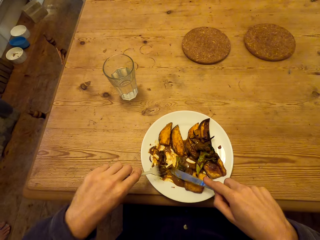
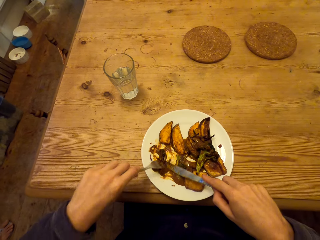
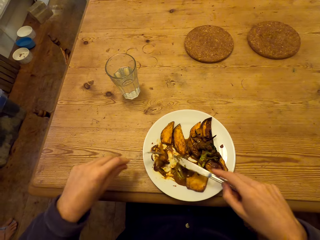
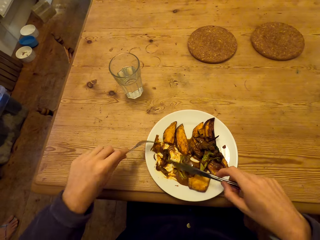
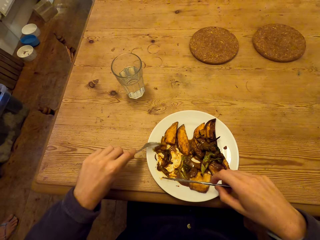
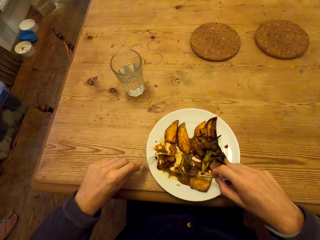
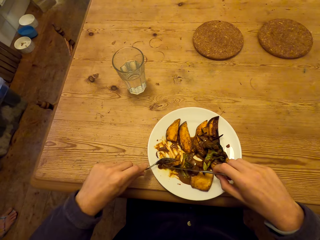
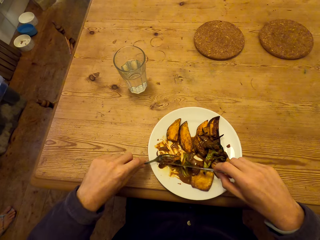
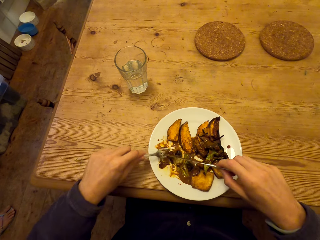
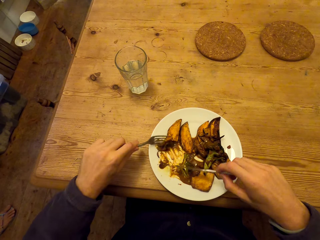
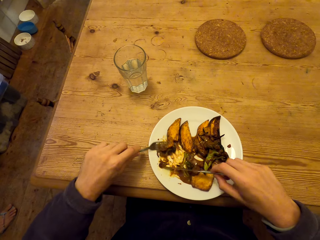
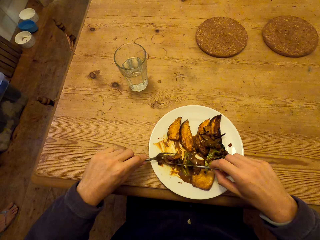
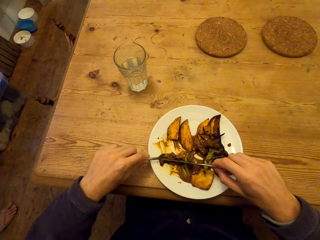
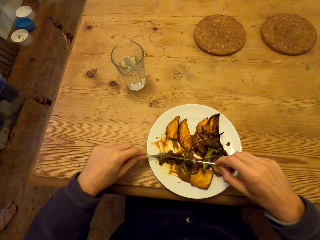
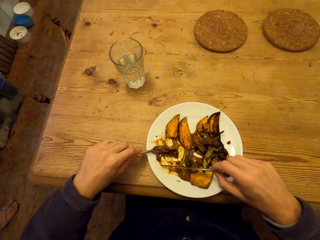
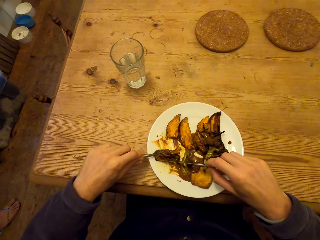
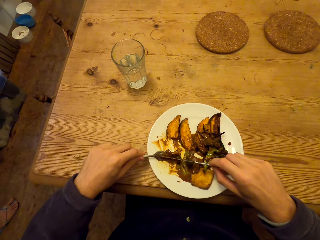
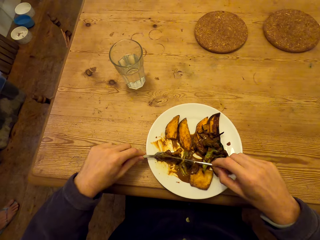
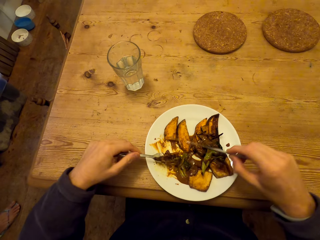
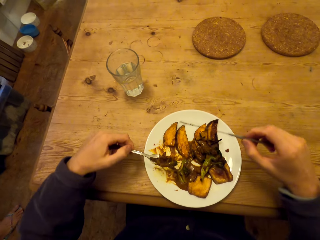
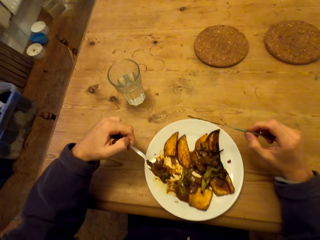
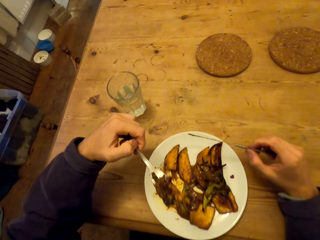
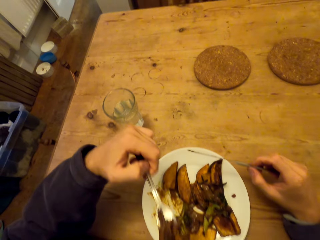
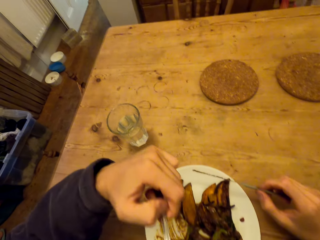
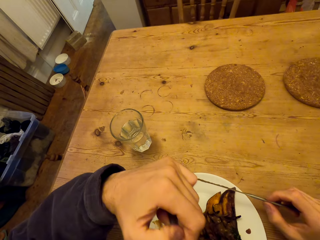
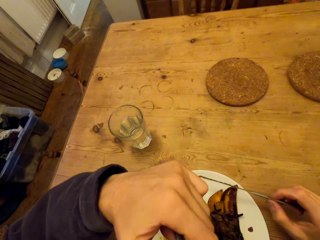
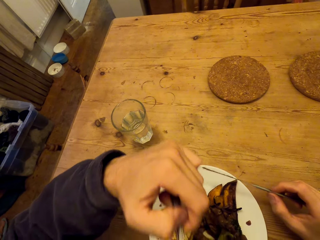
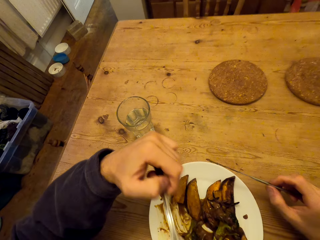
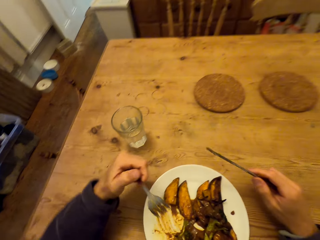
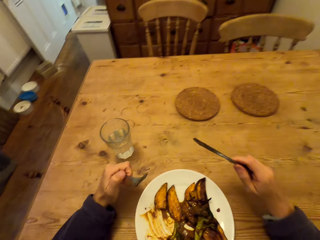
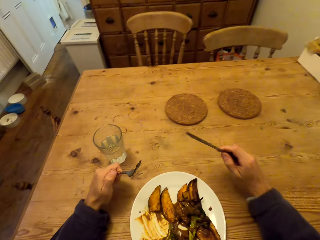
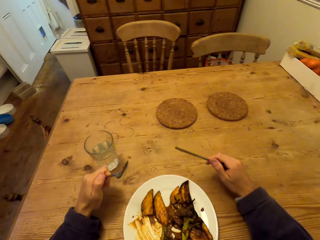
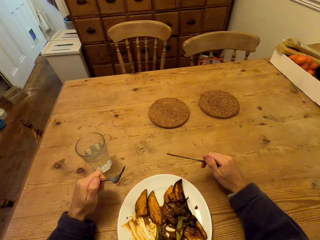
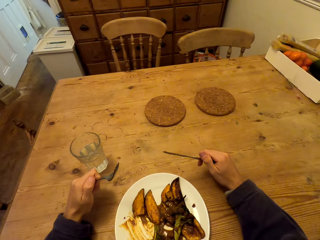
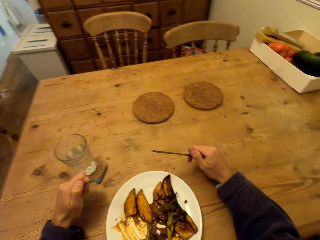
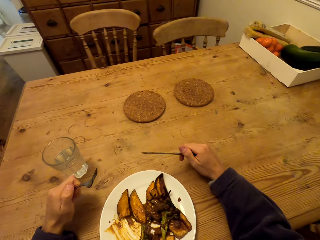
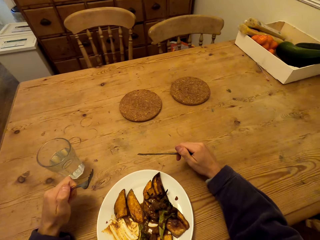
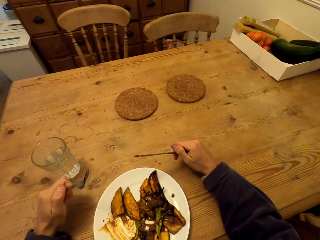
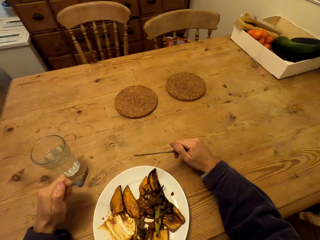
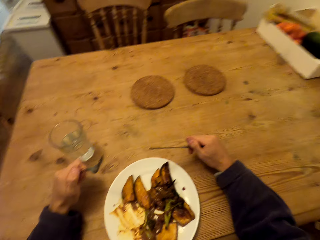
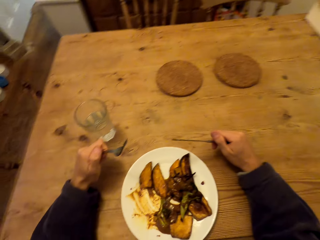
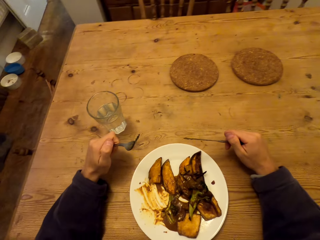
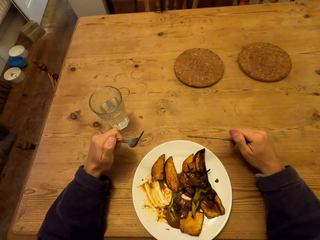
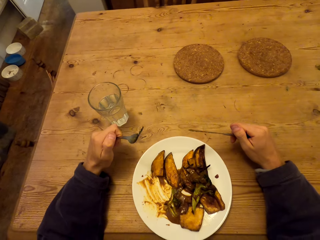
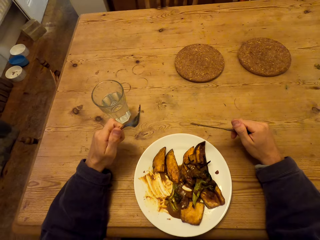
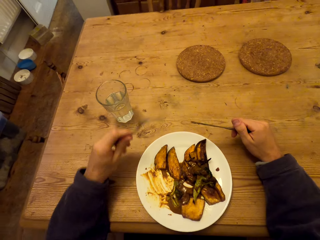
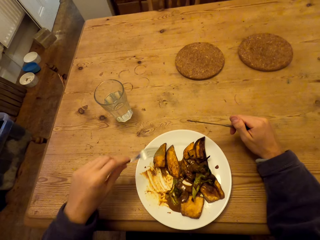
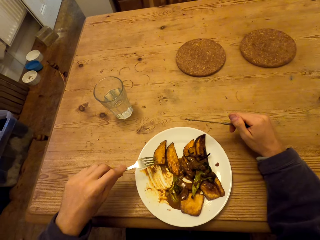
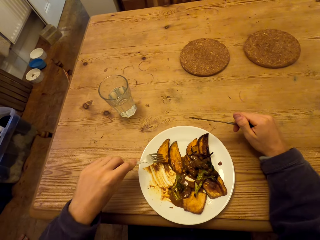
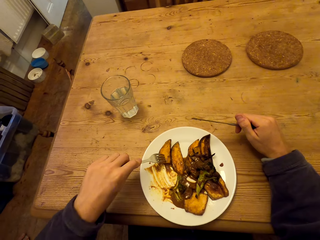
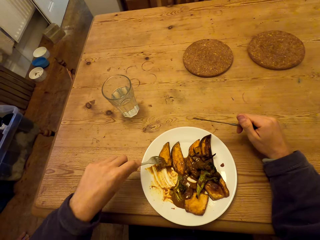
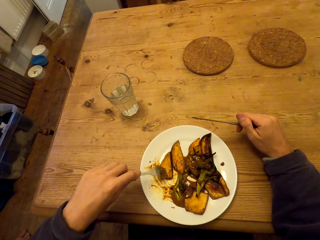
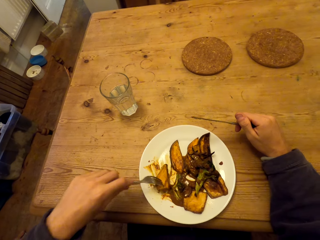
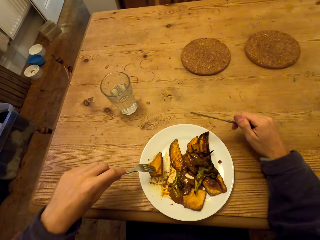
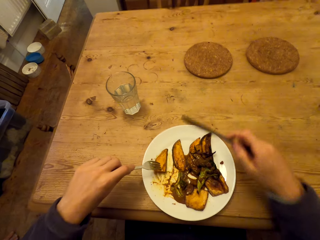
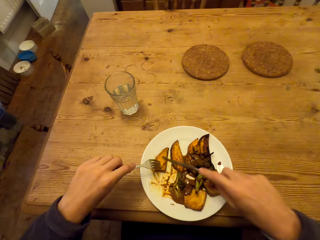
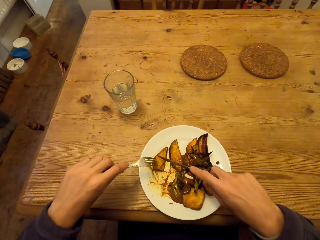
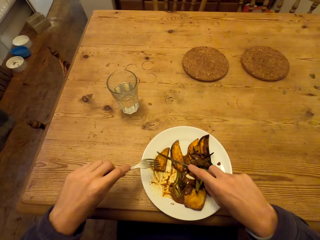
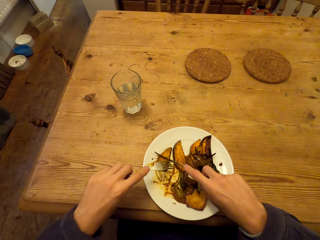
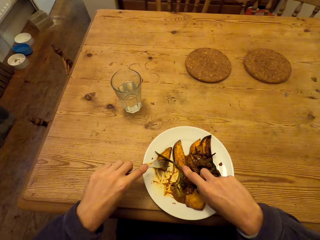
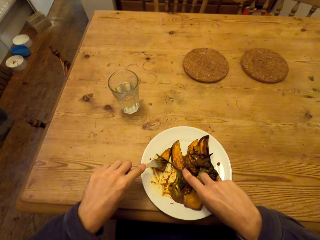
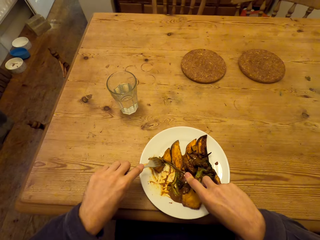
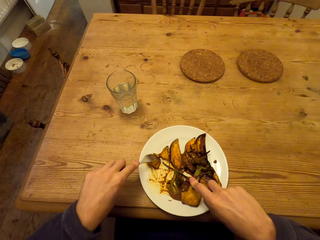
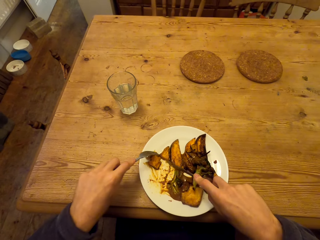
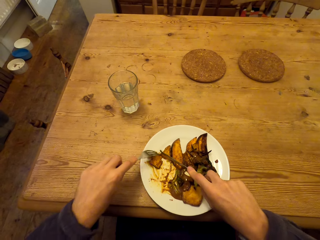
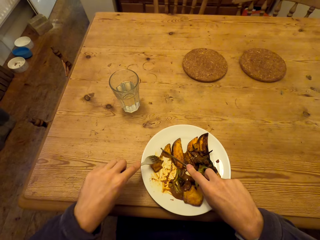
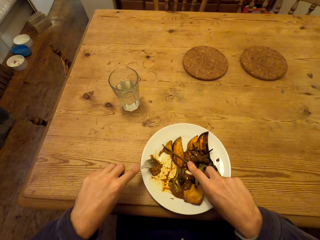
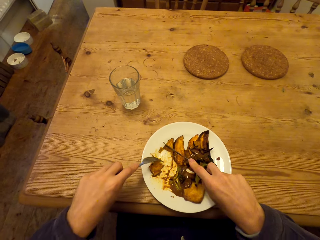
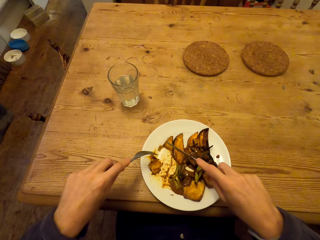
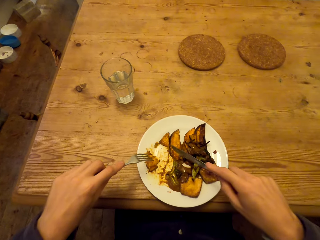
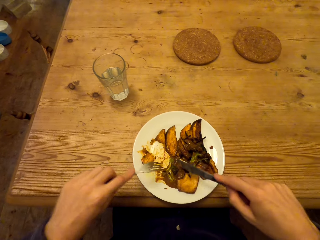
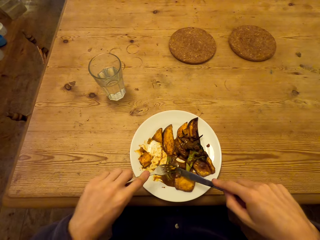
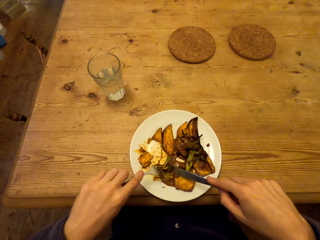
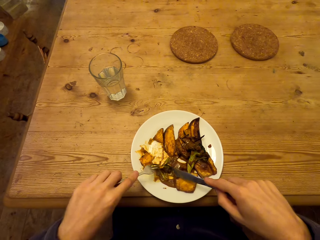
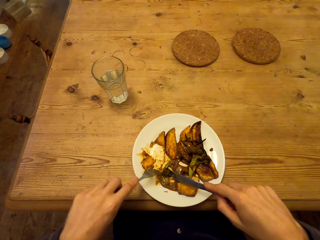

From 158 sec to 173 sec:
The camera wearer scoops food. They eat the food. They cut the food.

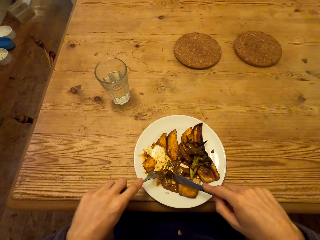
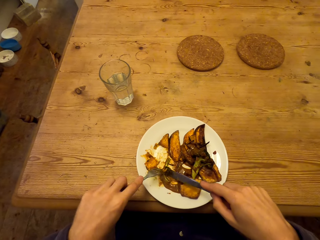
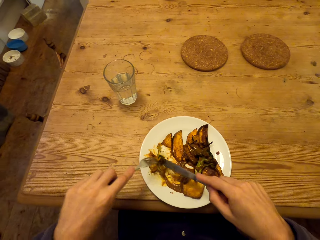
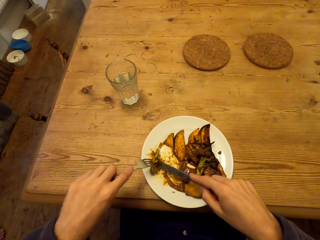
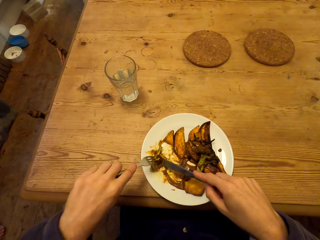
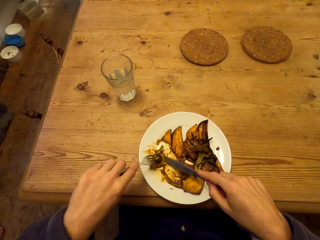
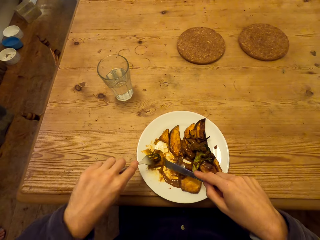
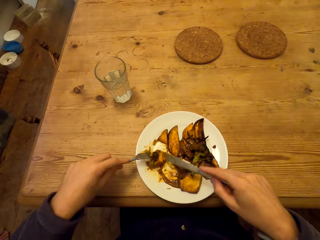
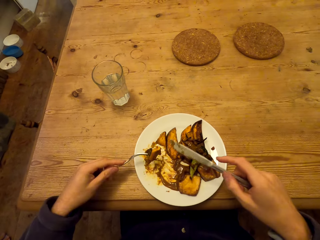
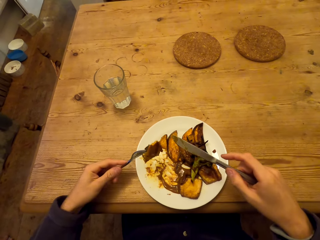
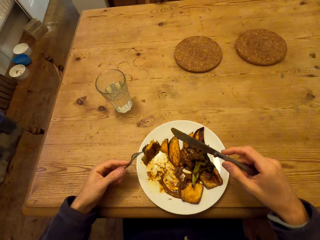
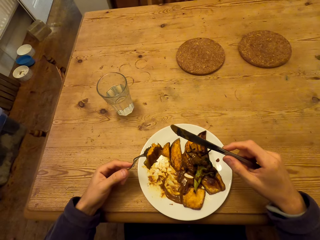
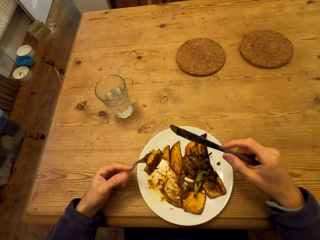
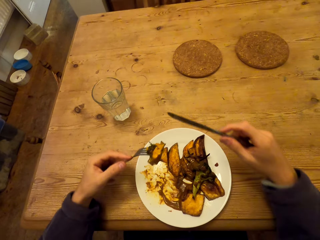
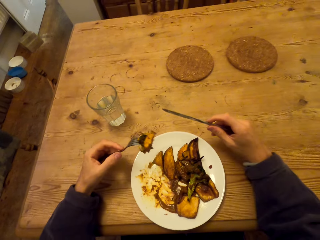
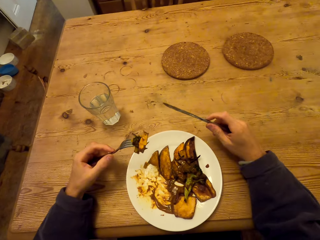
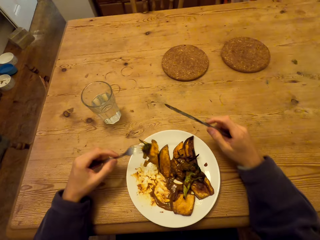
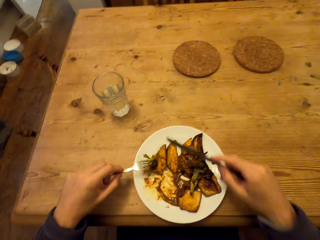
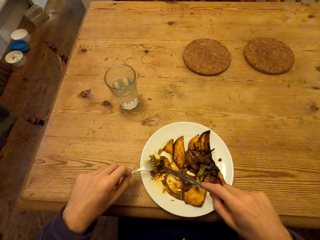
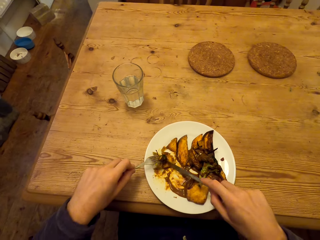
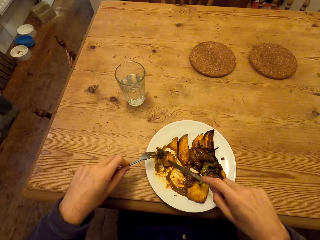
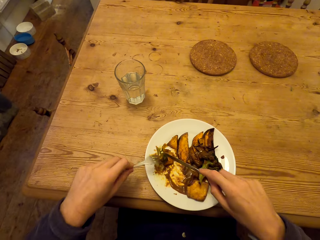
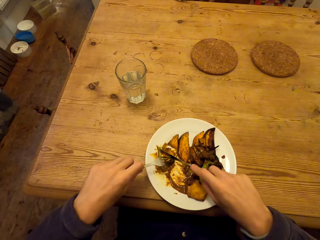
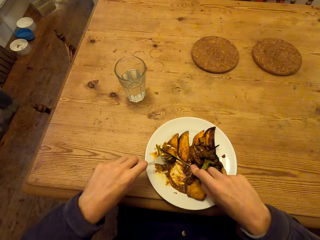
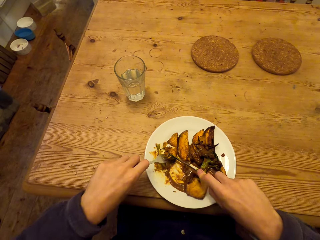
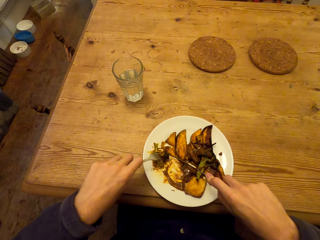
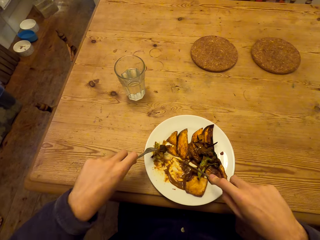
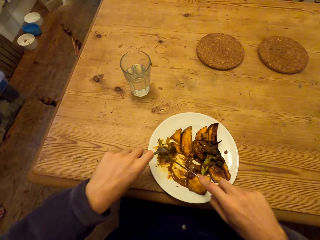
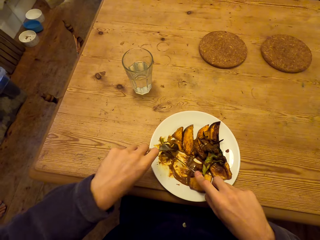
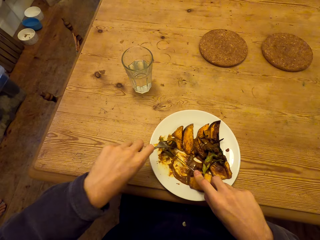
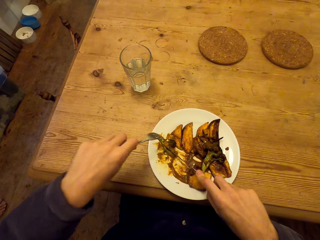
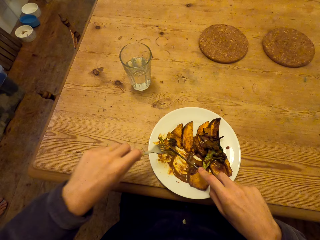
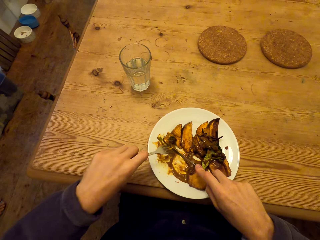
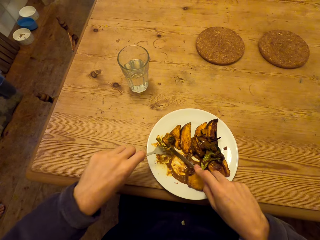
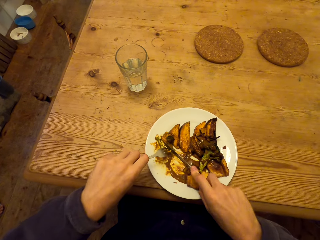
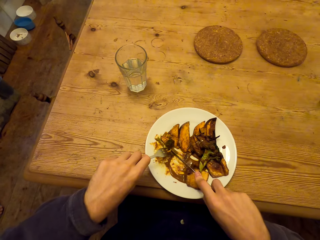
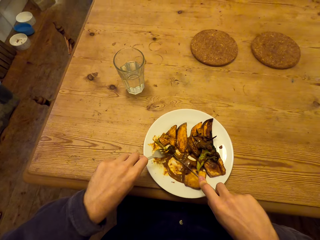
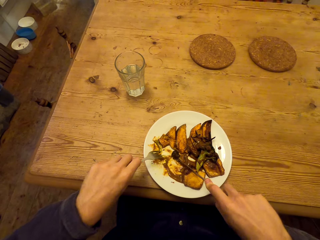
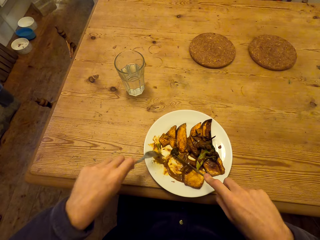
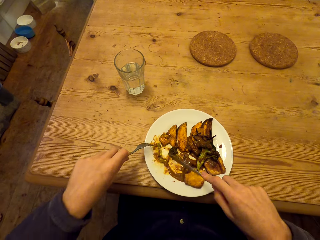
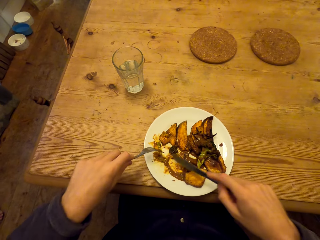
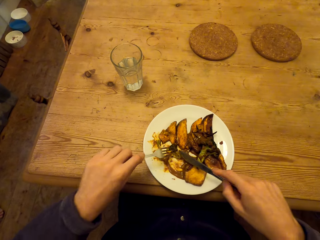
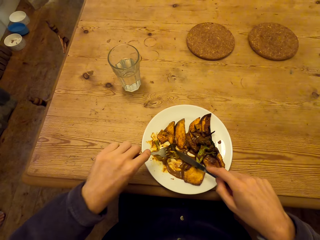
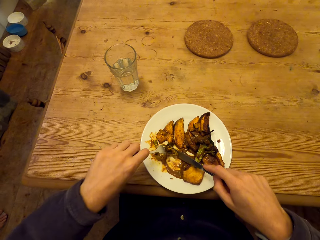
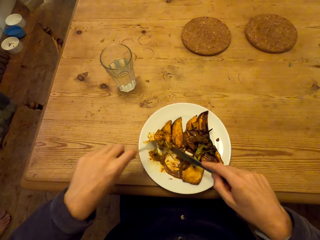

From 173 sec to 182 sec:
The camera wearer scoops food. They cut the food.
